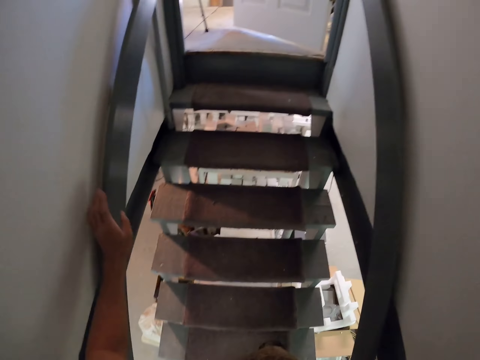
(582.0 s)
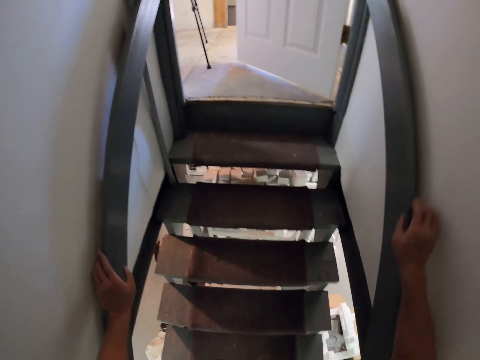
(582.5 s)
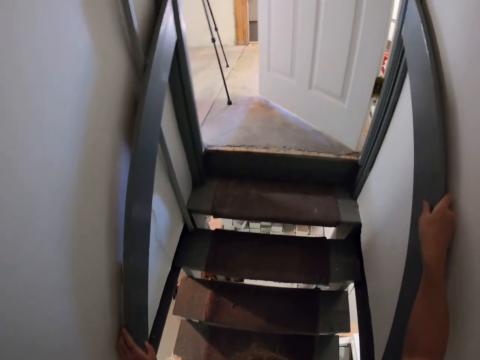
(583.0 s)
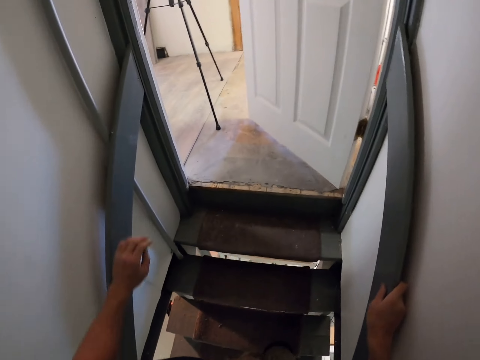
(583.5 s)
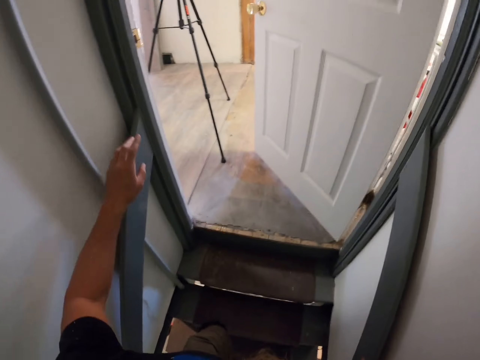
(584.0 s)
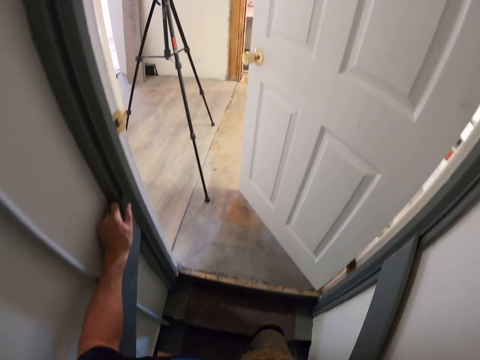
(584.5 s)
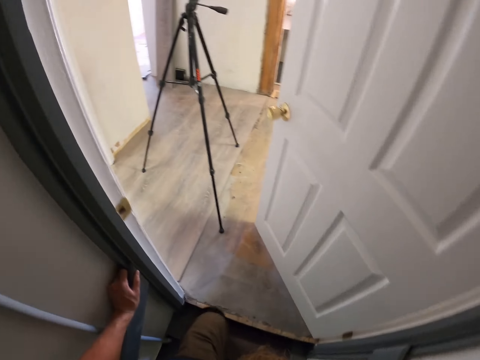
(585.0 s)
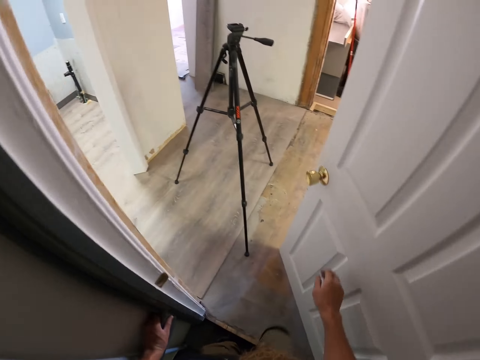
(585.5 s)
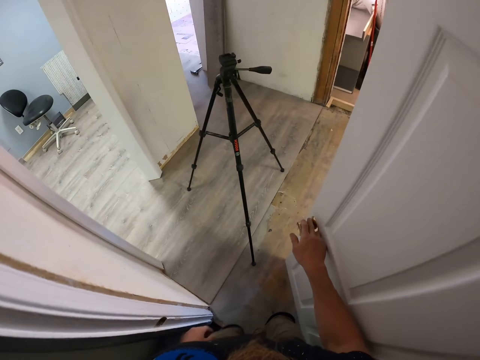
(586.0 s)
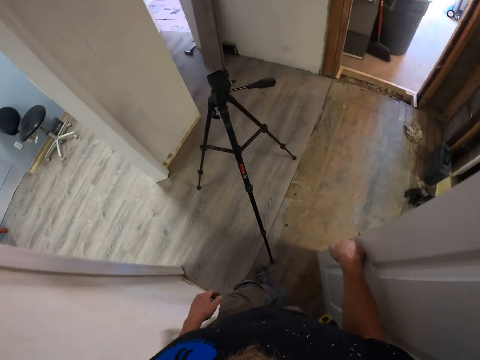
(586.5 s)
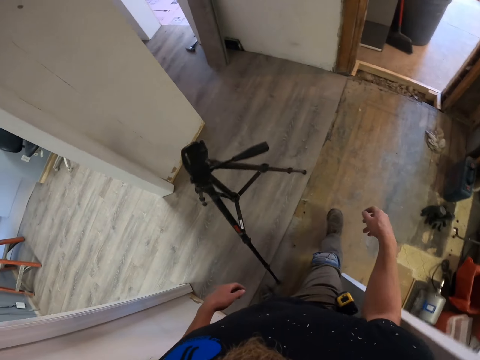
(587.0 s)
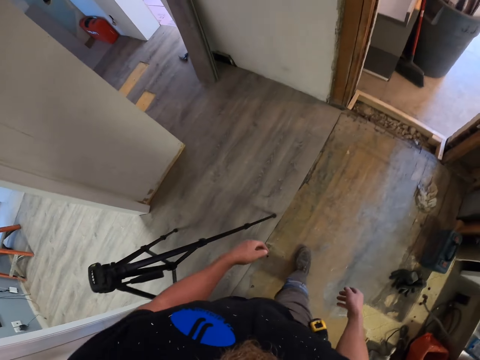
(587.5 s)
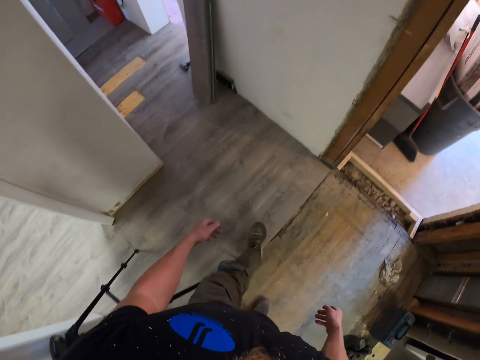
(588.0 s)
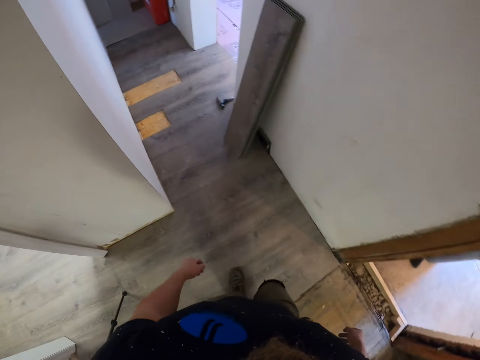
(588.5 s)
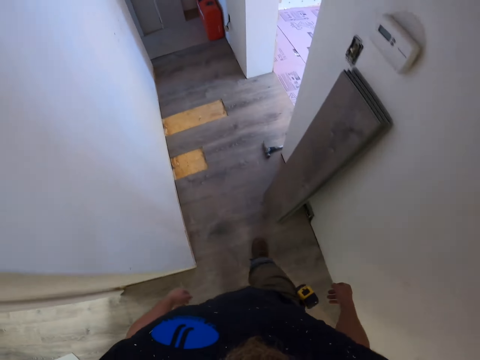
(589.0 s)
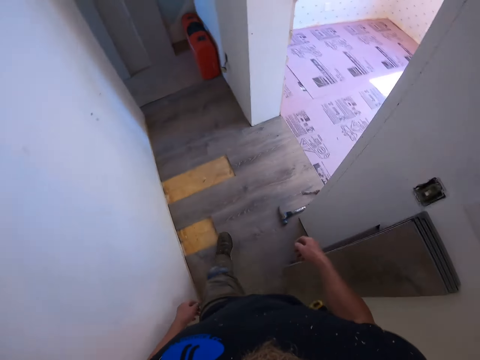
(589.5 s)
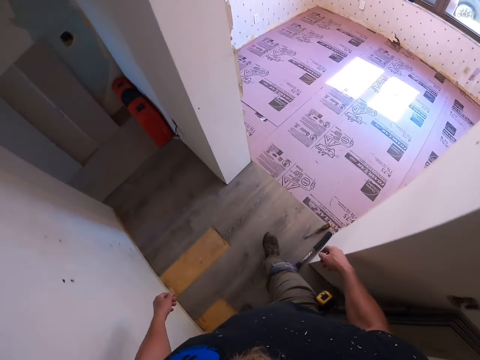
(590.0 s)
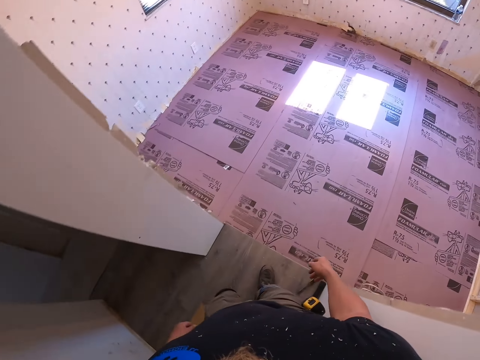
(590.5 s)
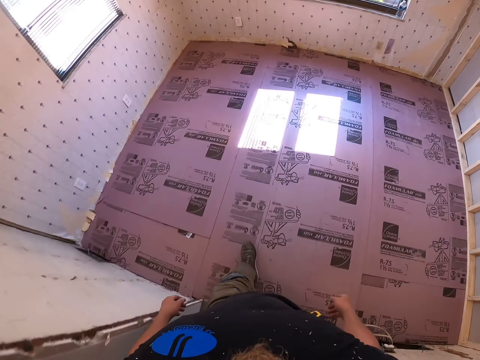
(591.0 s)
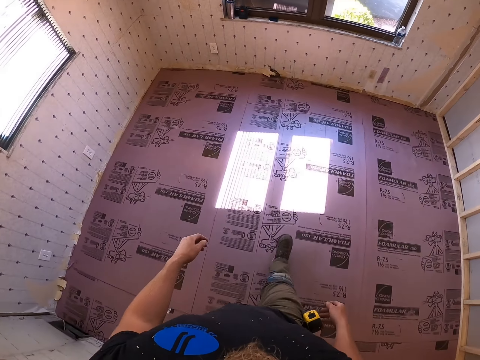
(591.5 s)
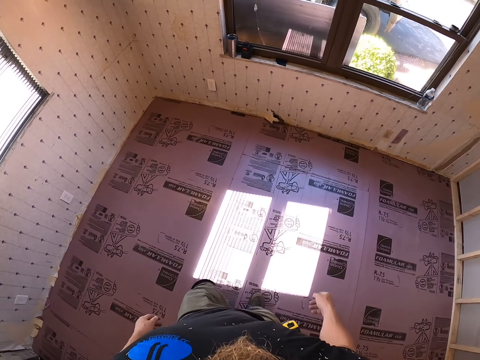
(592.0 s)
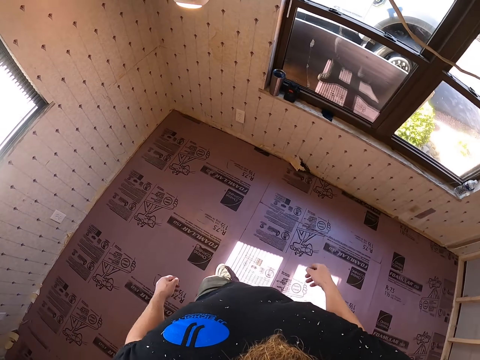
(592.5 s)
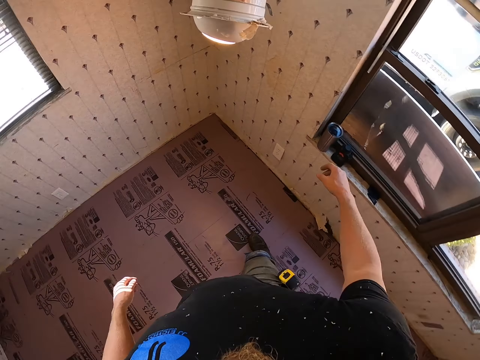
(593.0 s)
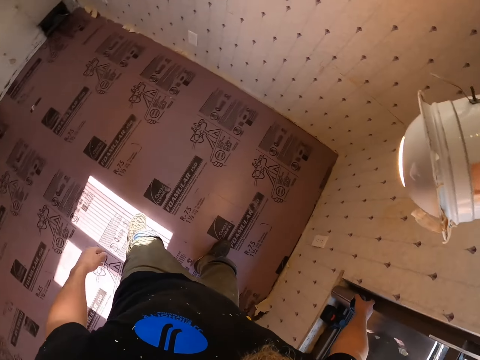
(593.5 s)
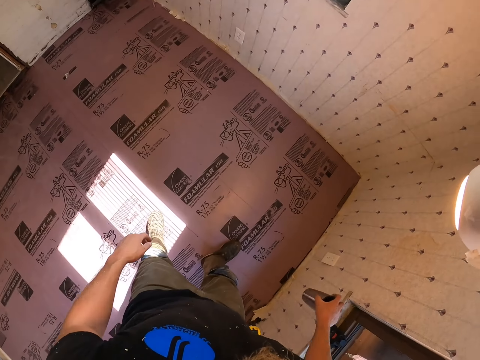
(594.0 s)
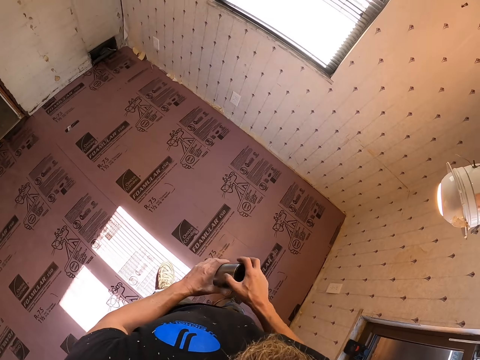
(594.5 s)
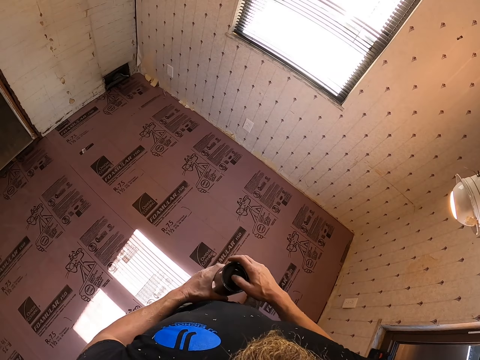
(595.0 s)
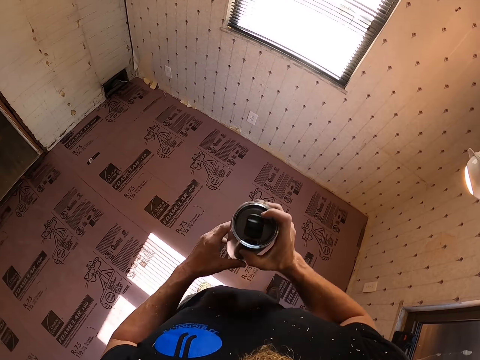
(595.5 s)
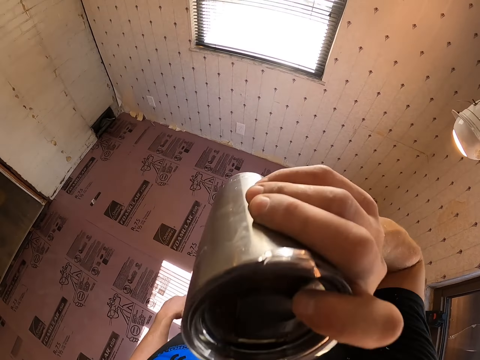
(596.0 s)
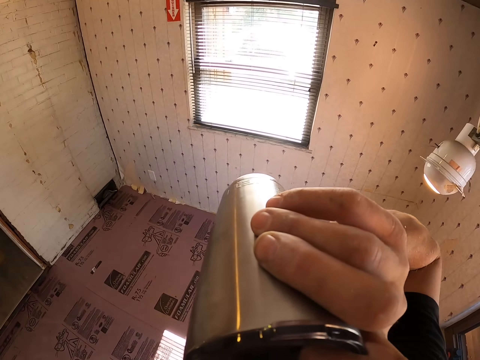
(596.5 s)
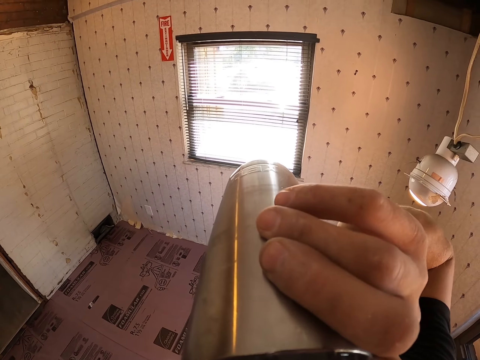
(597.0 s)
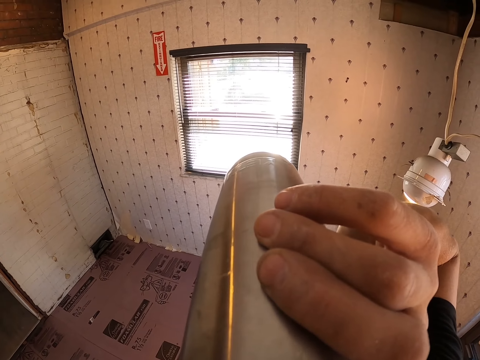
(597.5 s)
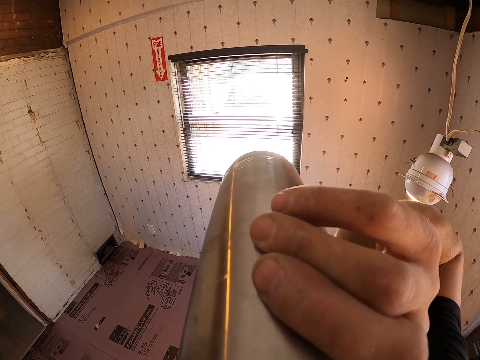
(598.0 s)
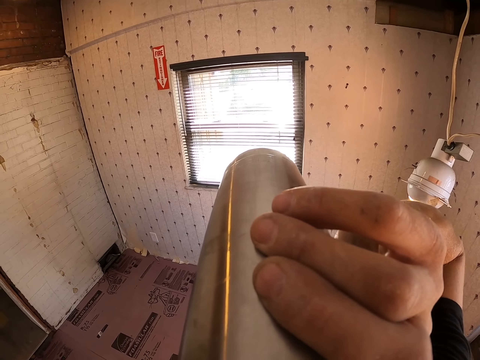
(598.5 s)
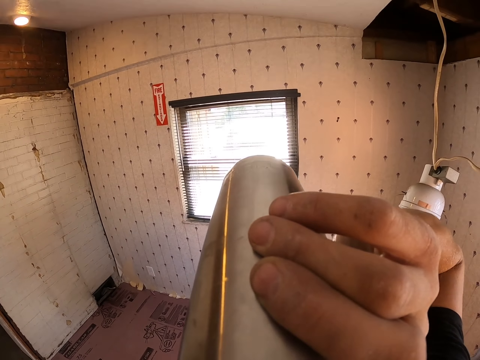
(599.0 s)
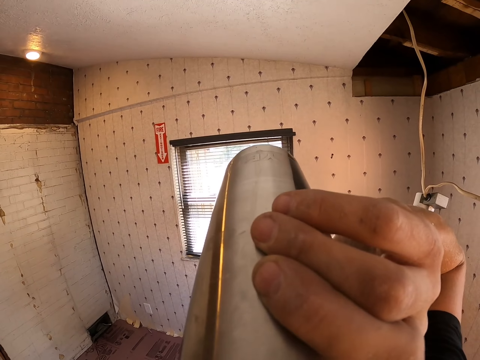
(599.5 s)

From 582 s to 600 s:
The camera wearer holds the door knob. They walk around the house. They pick a flask from the window. They hold the flask with both hands. They drink something from the flask.

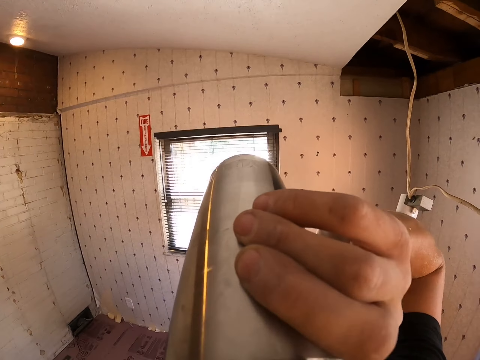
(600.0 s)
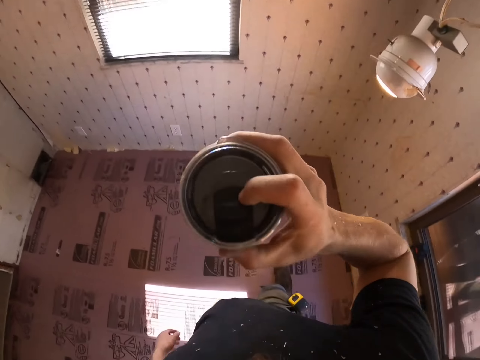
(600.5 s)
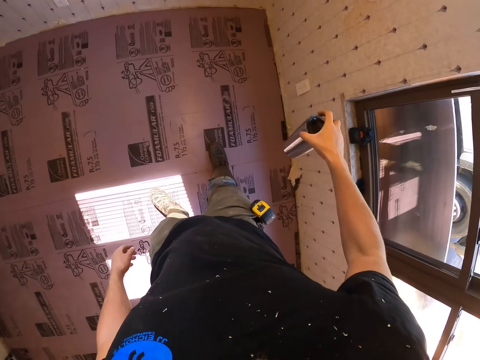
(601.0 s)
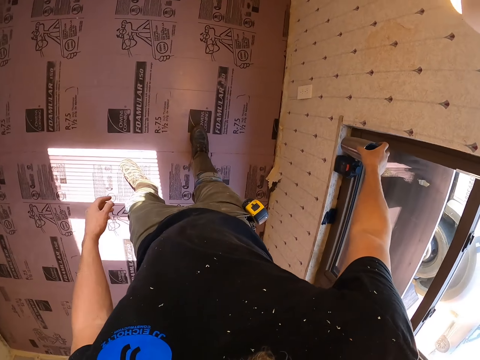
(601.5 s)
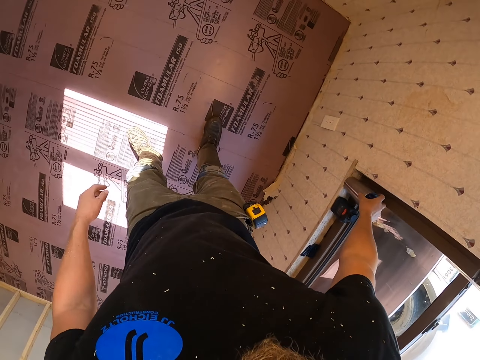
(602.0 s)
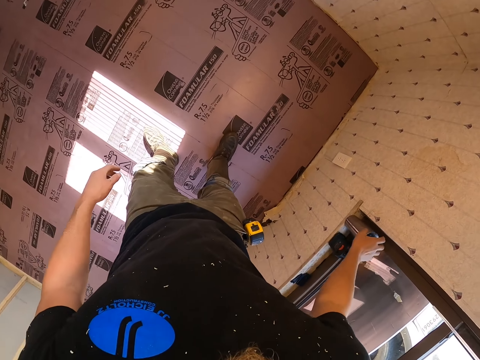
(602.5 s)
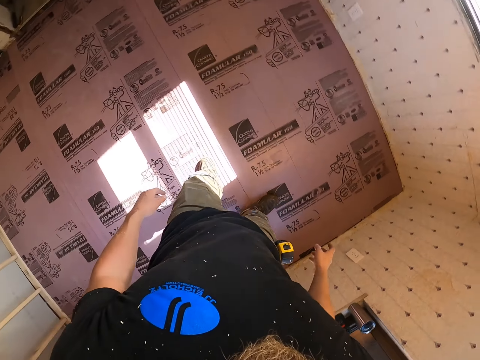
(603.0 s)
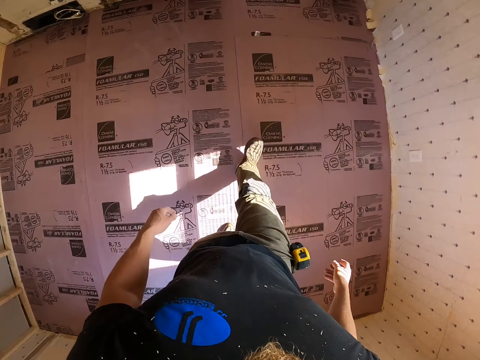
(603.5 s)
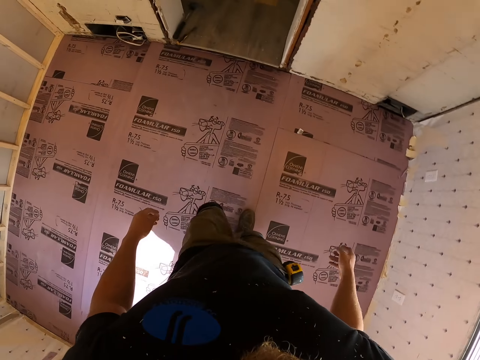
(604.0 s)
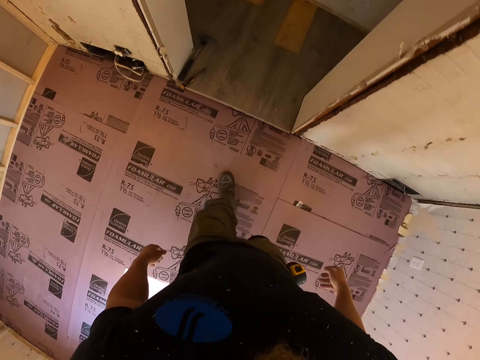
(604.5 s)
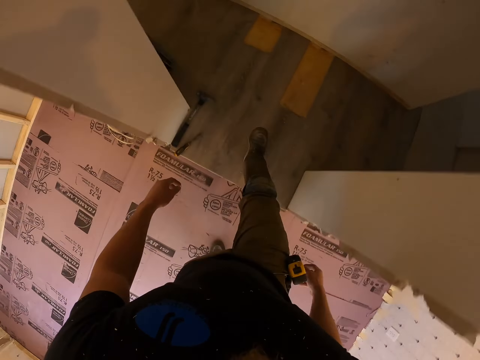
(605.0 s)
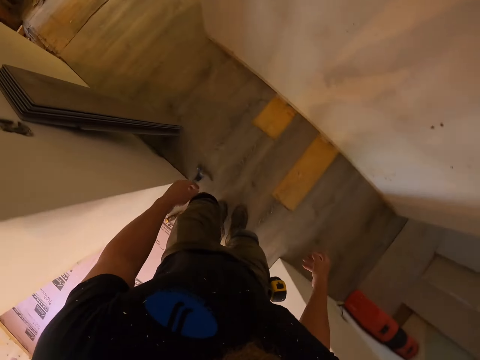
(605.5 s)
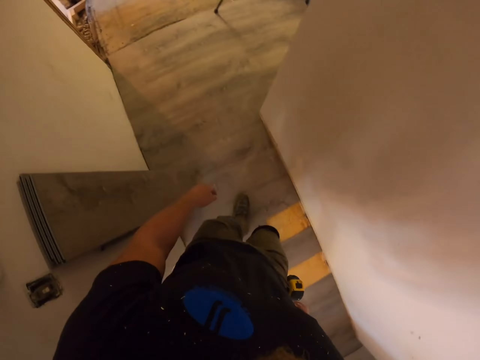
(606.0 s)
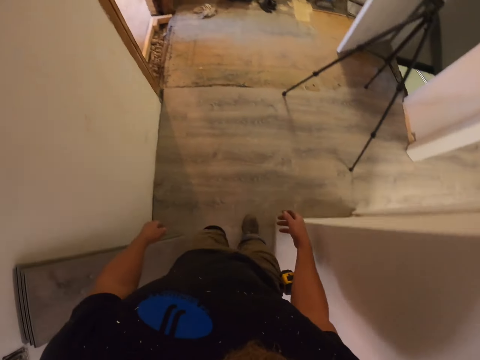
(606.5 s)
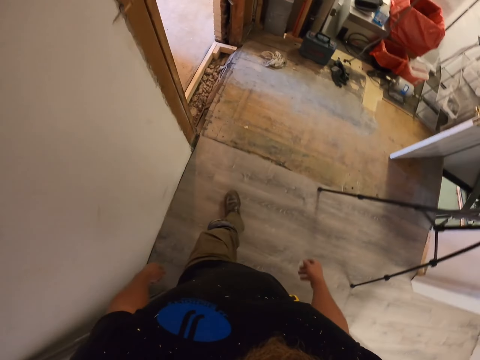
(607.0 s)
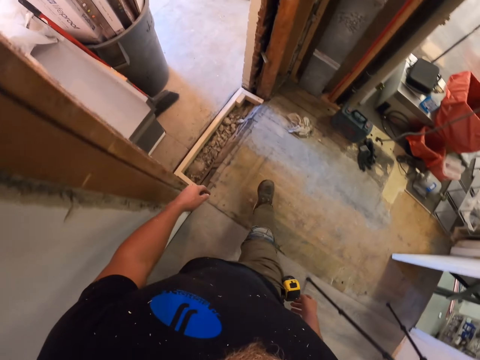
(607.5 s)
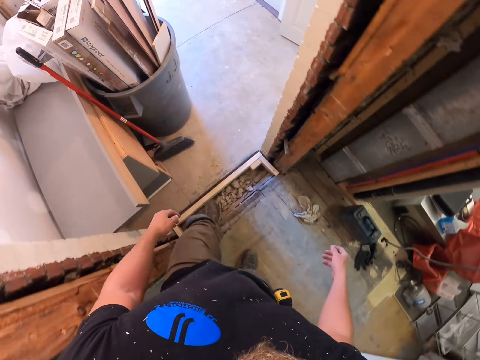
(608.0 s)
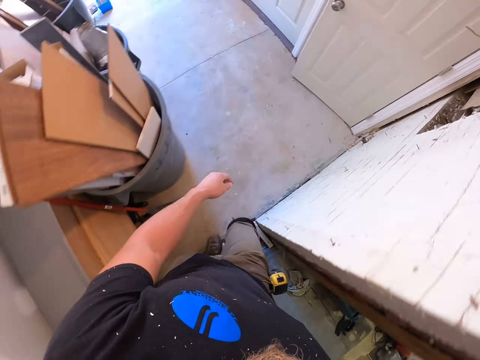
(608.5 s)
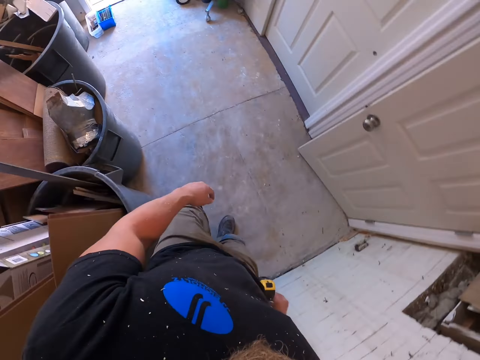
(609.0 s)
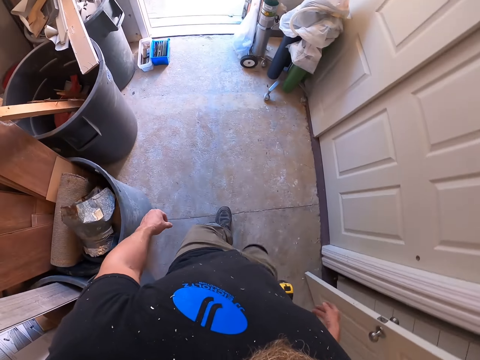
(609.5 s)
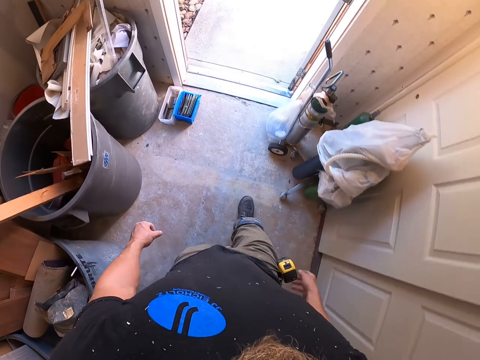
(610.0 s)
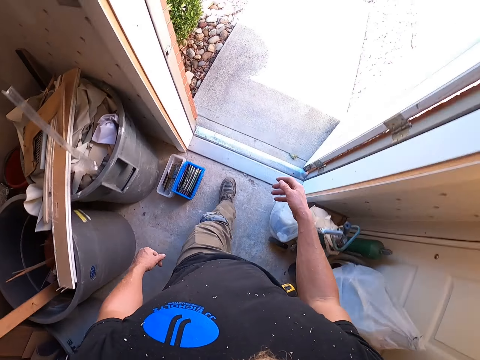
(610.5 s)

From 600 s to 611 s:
The camera wearer places the flask by the window. They walk around the house.
